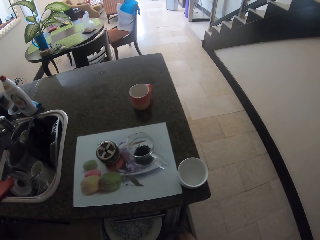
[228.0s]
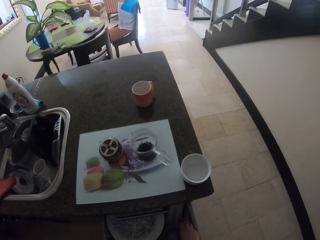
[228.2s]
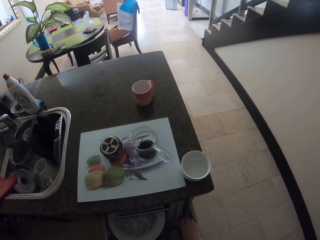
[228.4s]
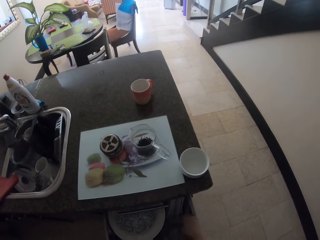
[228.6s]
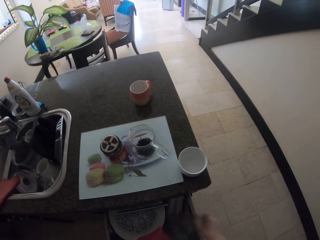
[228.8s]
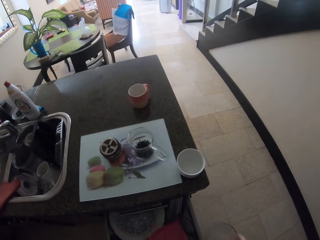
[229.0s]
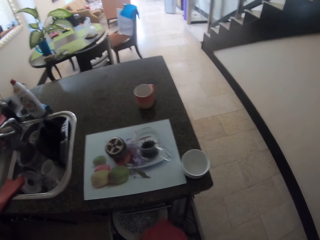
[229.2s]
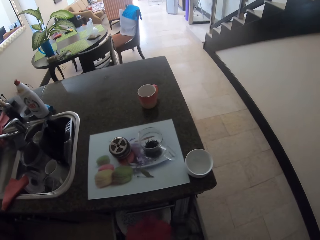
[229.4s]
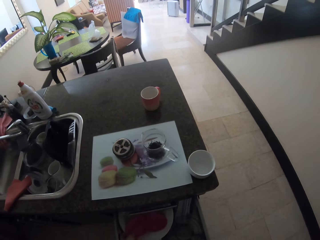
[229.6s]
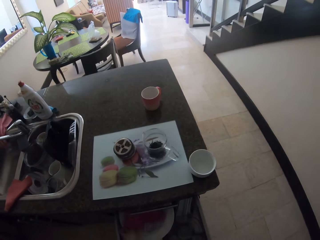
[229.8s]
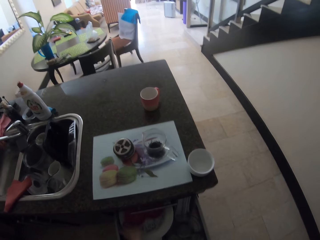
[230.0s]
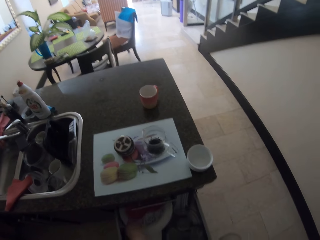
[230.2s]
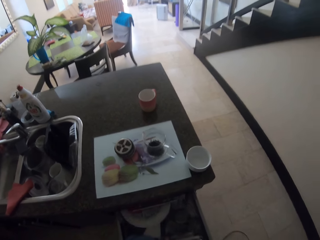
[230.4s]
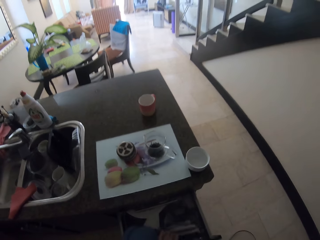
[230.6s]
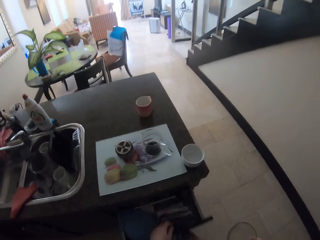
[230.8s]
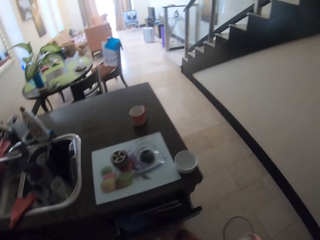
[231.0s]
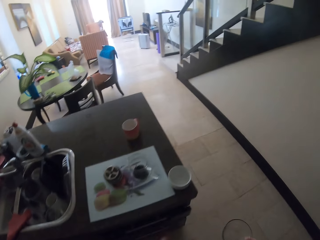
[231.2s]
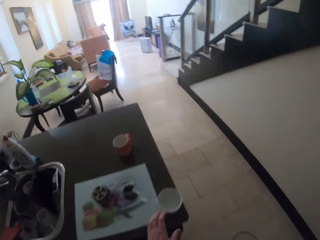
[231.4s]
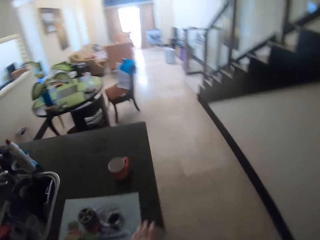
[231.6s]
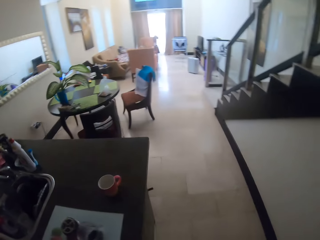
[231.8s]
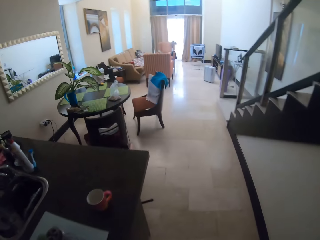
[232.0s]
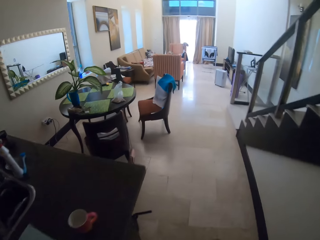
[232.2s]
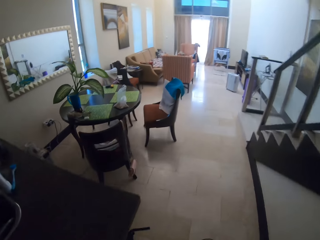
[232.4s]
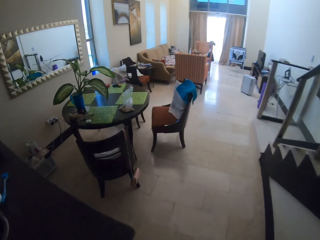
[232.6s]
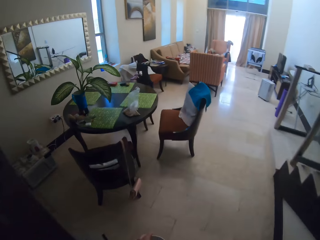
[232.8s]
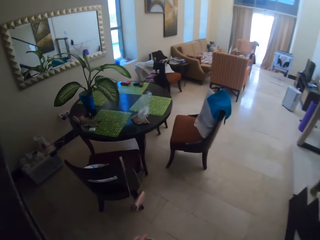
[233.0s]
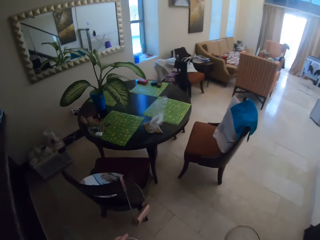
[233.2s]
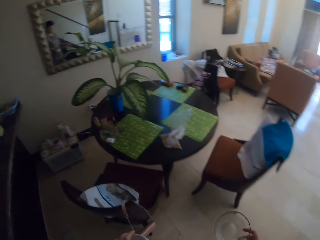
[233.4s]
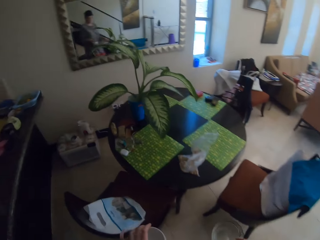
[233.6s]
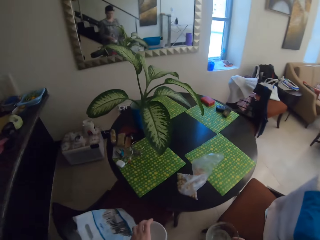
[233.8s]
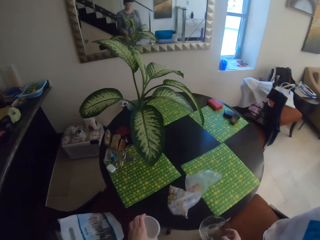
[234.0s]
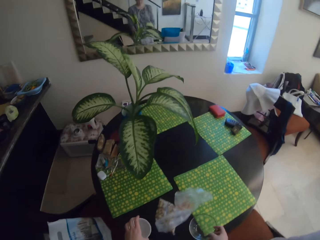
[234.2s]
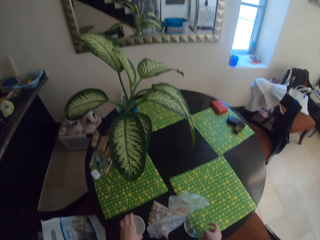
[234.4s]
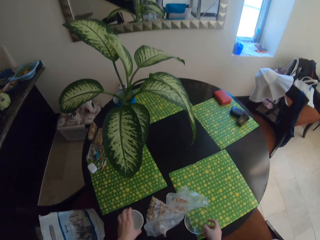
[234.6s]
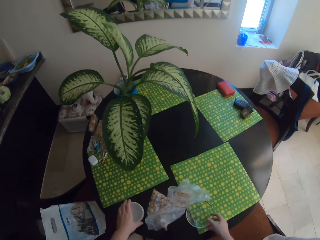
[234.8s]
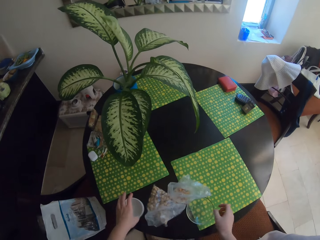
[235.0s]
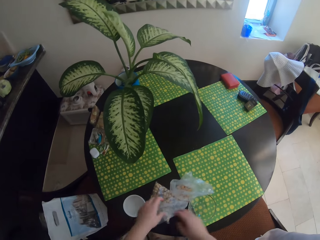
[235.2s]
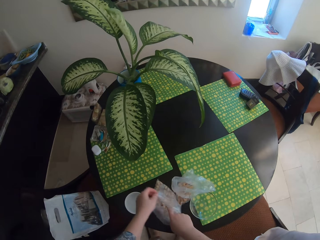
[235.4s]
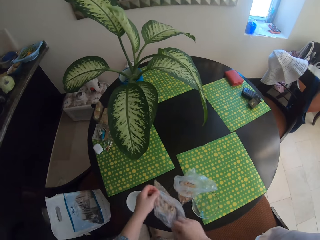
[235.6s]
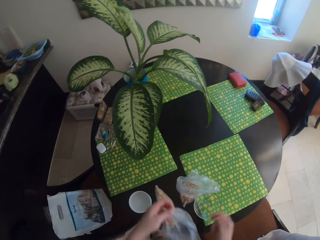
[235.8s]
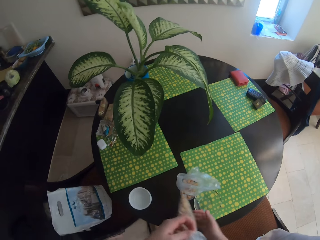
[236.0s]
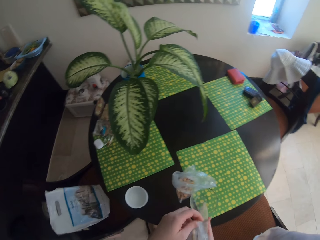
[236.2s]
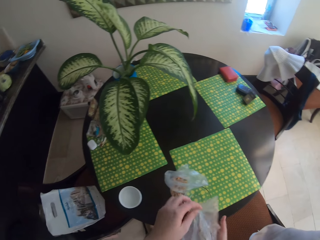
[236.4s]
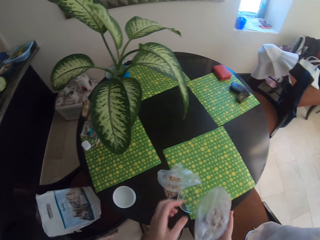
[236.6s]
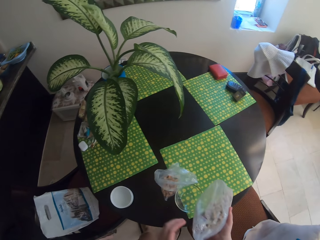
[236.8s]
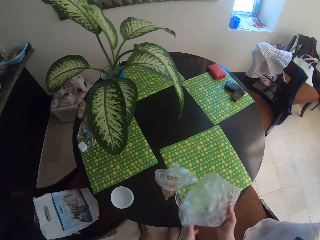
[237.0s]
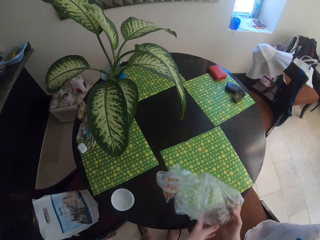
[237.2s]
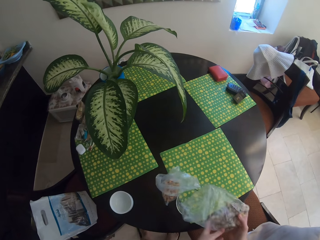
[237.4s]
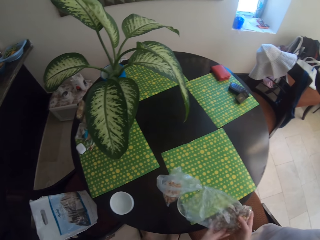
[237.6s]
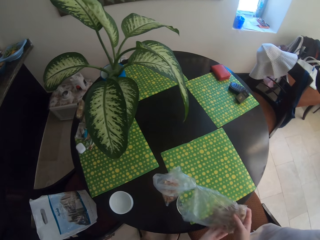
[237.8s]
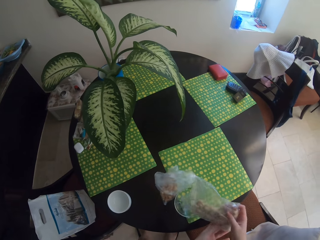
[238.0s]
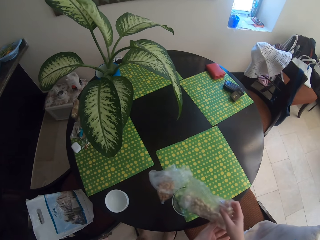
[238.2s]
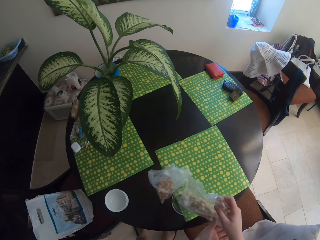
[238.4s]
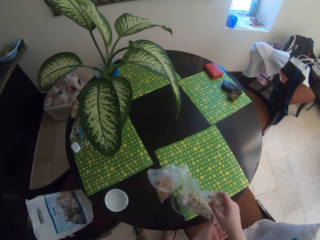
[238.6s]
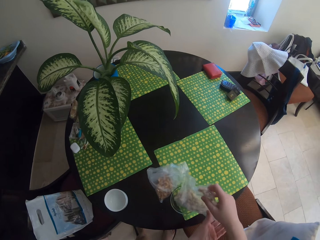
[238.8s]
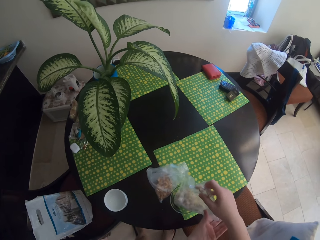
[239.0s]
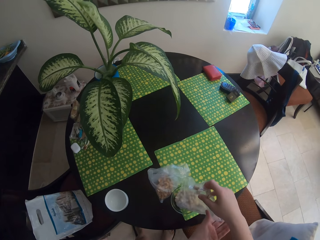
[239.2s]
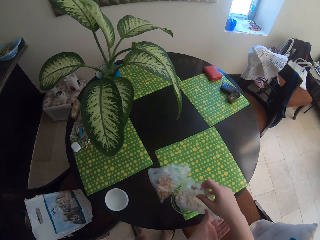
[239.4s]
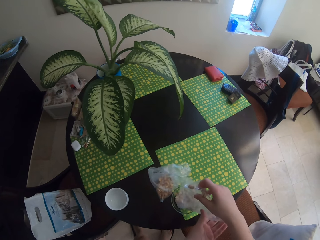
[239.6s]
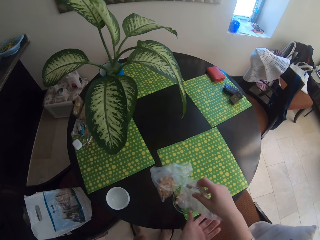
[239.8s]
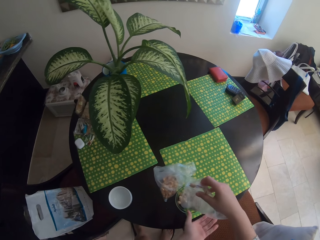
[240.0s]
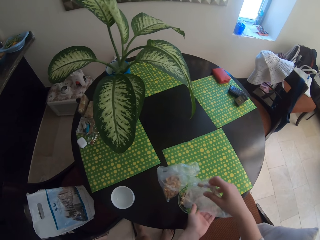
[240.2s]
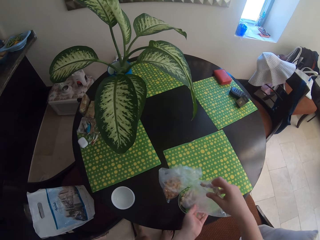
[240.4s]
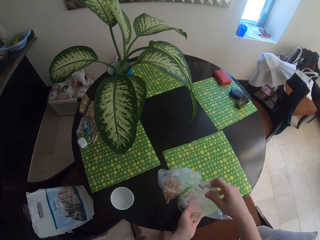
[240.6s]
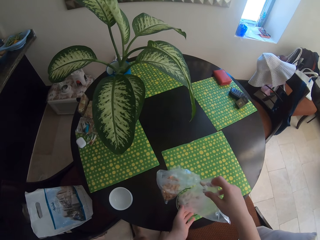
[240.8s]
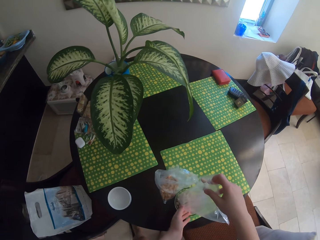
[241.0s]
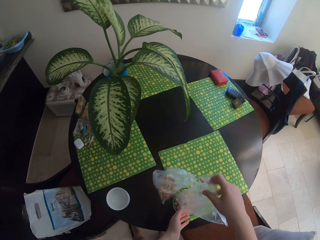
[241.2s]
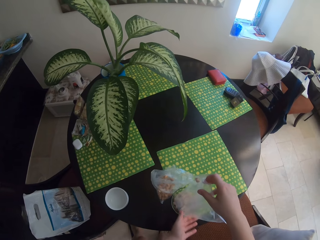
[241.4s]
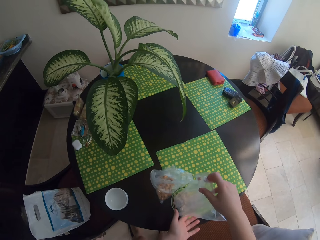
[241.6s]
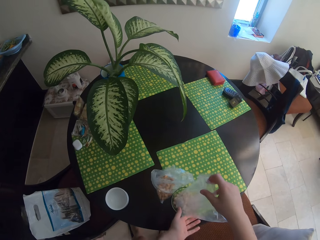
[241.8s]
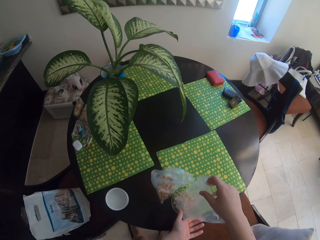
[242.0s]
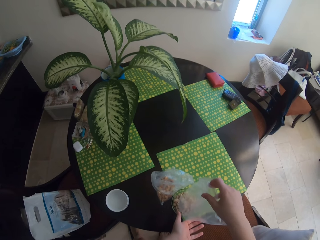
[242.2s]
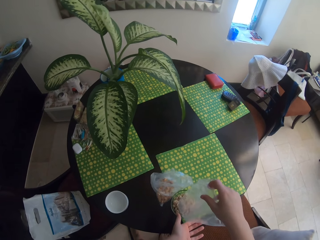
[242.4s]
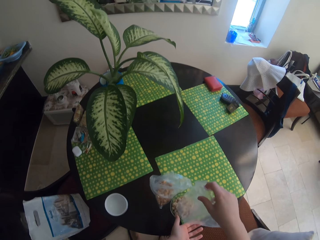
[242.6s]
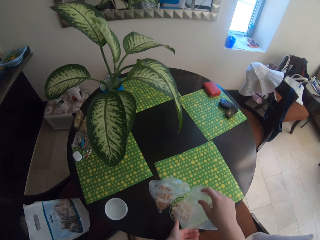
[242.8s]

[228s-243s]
The camera wearer puts the cup on the table. They put something to the cup.

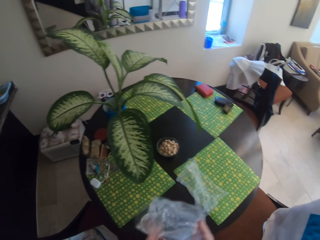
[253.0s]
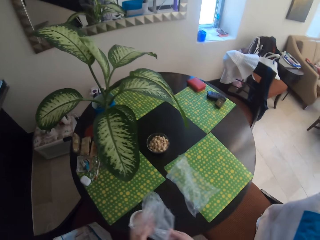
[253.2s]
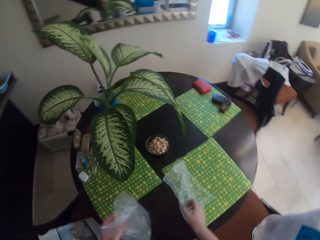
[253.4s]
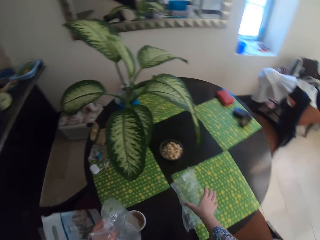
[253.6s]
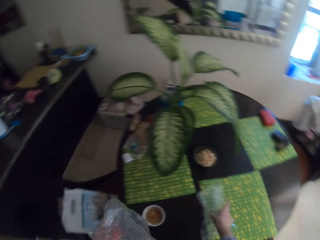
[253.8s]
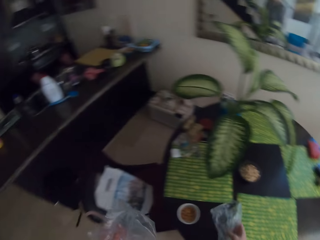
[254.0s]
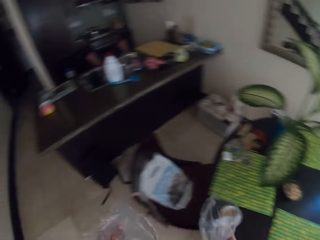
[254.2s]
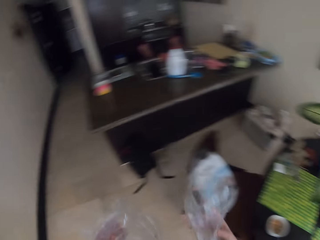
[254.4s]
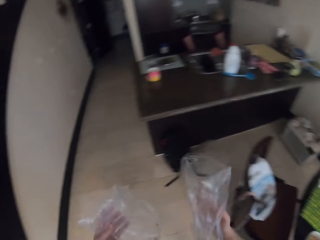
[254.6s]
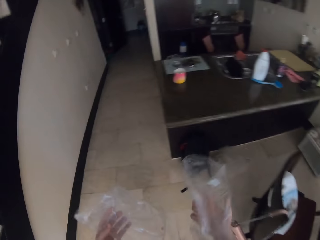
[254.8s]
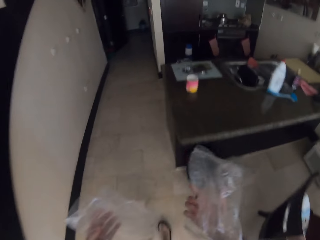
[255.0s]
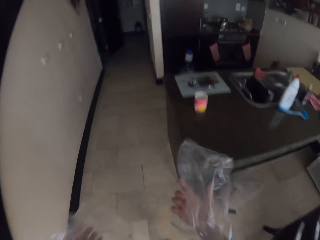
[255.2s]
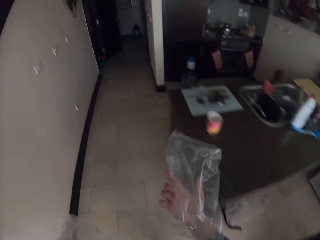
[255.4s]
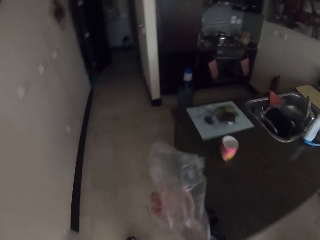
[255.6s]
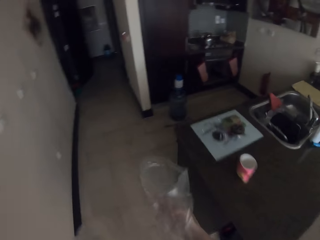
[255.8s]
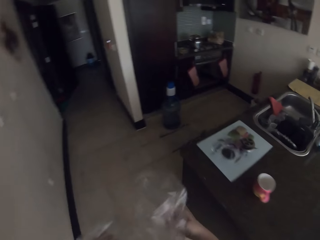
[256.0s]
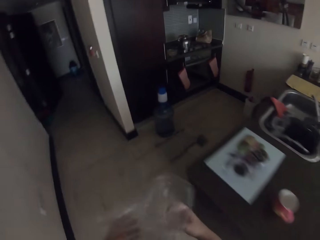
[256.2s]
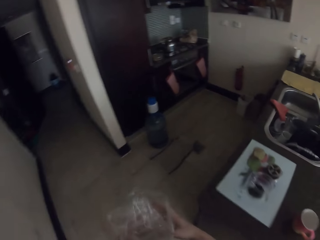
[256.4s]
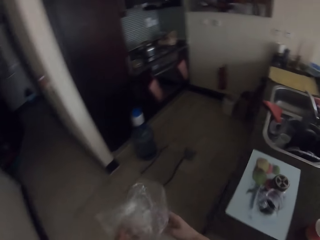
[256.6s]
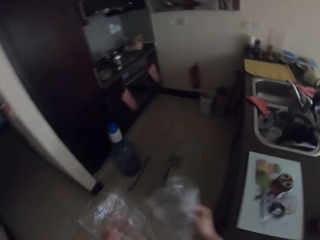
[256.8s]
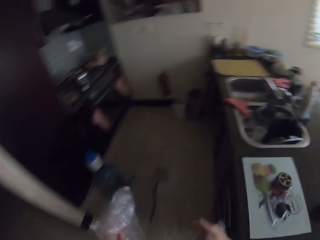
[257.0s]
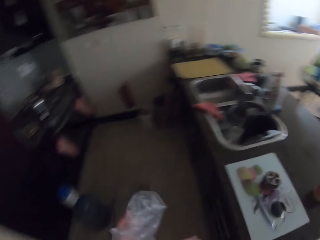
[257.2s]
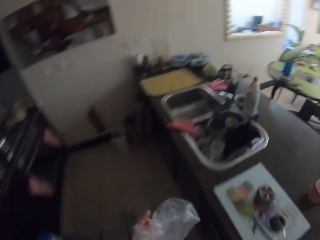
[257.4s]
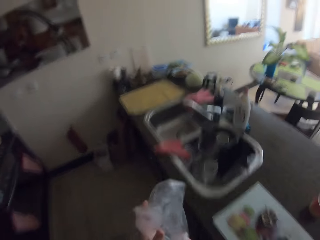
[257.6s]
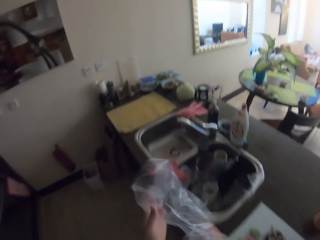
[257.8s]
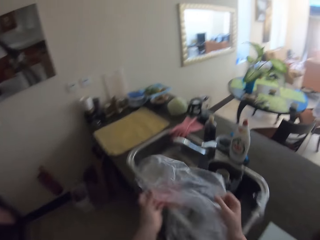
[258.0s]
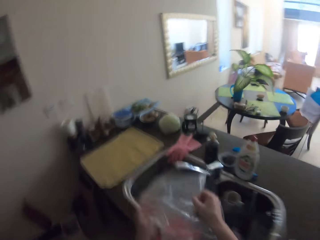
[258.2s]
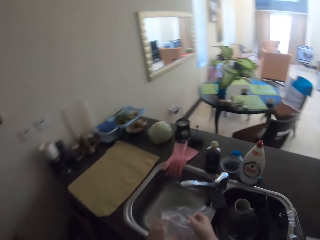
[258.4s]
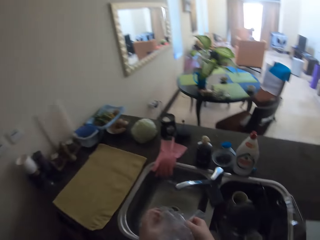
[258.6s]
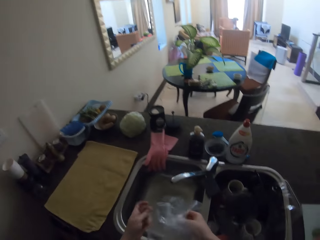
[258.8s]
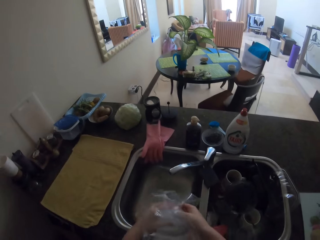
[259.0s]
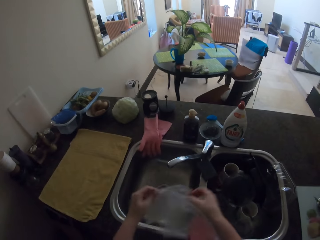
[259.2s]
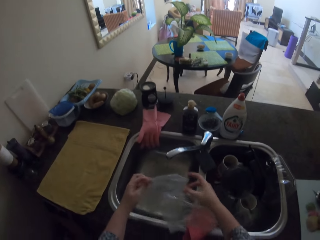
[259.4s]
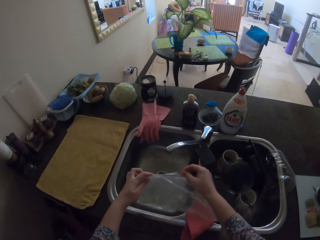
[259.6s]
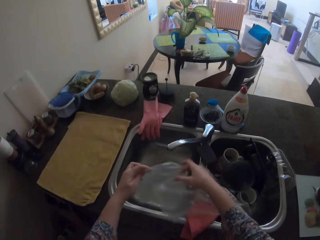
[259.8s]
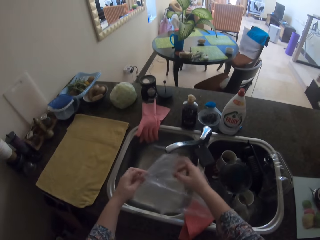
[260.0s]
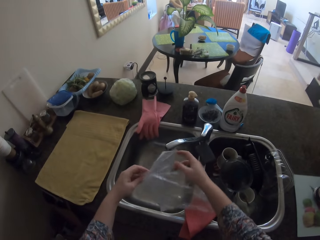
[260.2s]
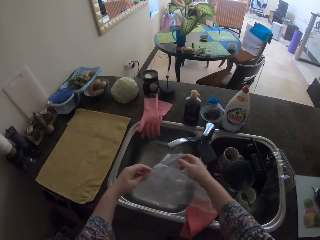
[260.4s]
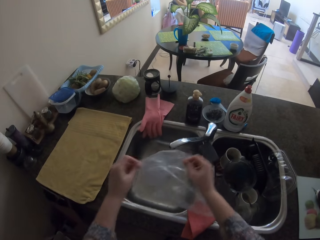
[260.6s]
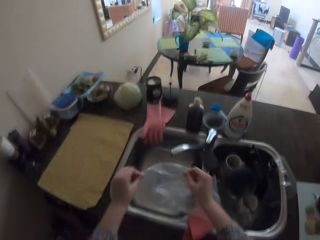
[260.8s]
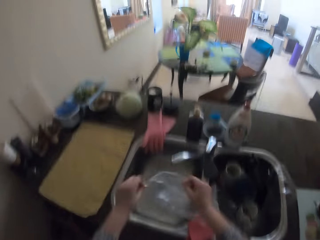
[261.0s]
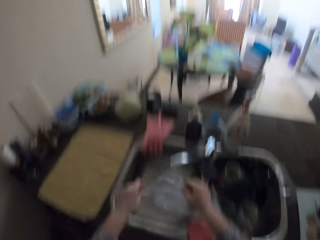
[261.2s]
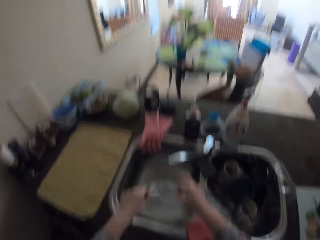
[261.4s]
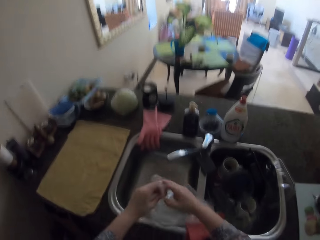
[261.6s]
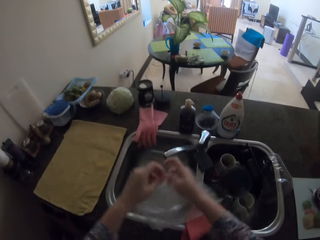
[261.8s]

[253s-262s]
The camera wearer walks.
